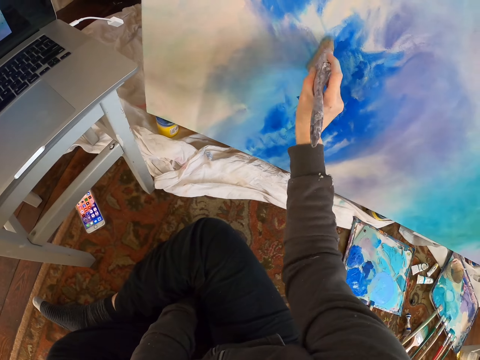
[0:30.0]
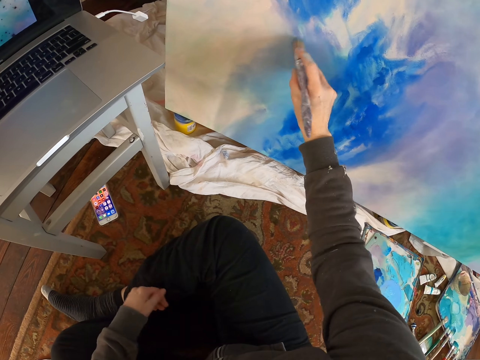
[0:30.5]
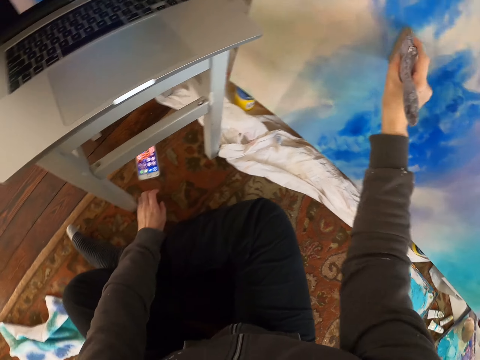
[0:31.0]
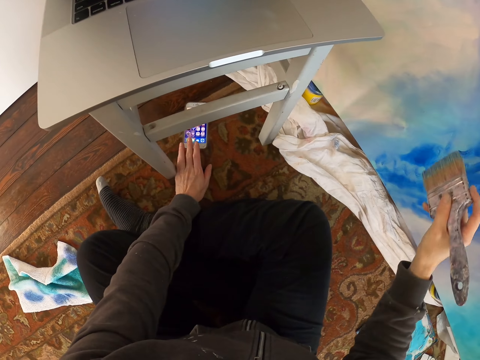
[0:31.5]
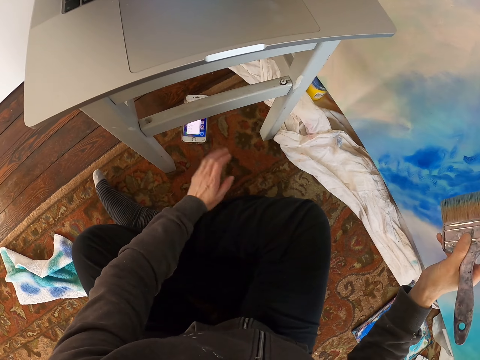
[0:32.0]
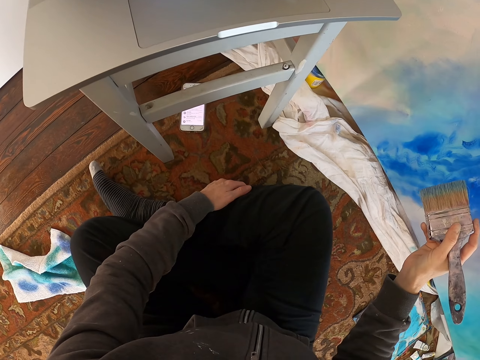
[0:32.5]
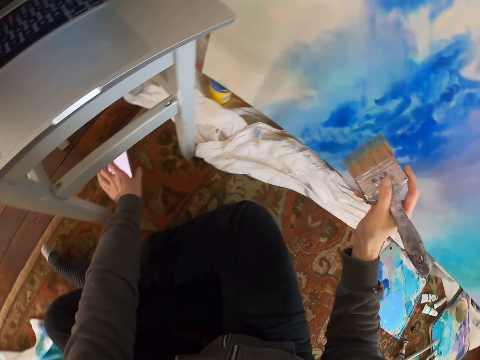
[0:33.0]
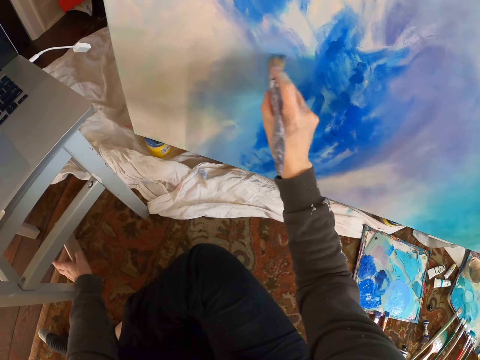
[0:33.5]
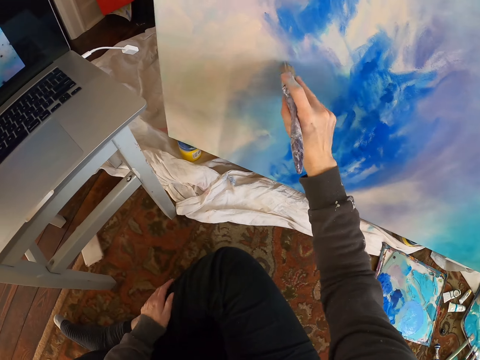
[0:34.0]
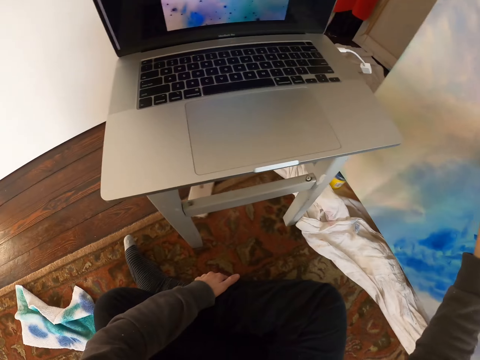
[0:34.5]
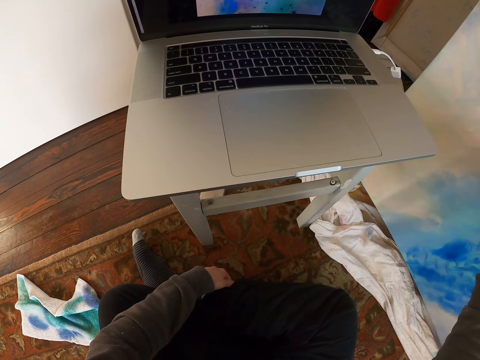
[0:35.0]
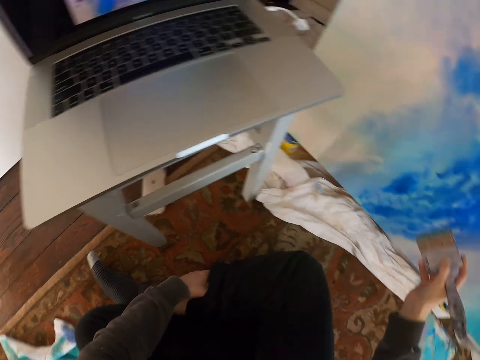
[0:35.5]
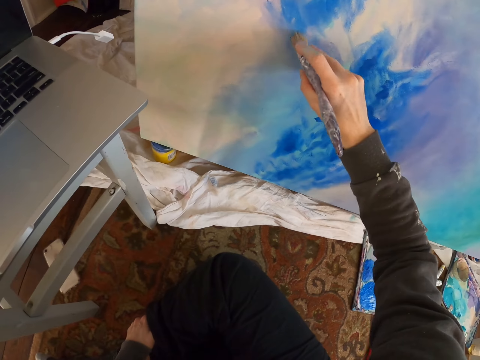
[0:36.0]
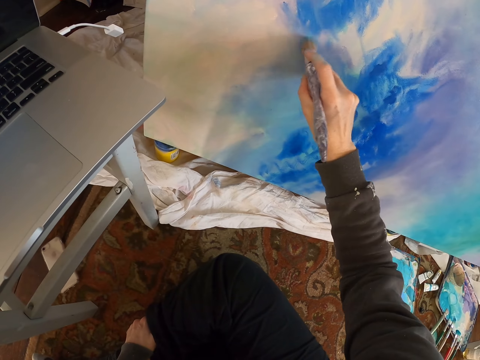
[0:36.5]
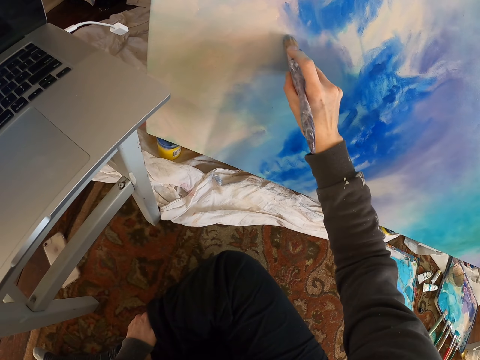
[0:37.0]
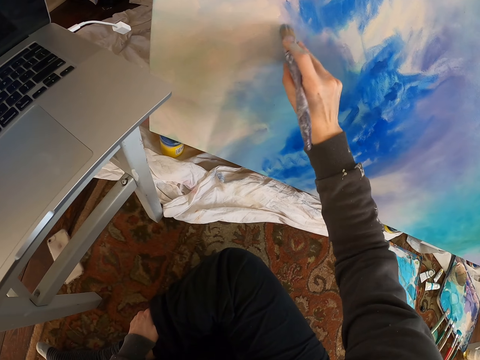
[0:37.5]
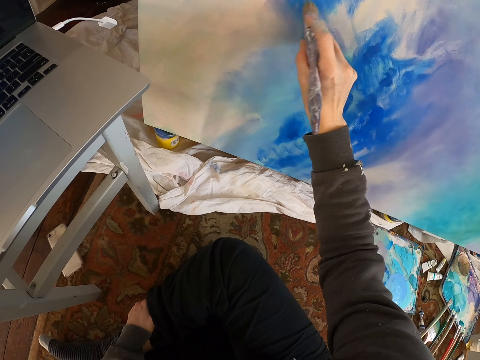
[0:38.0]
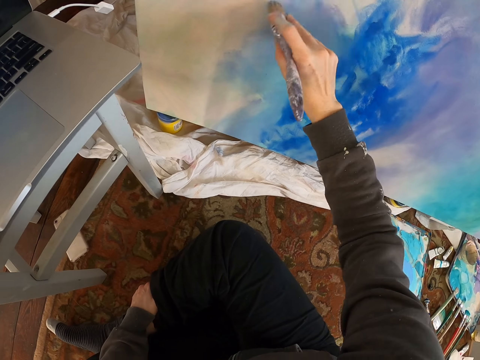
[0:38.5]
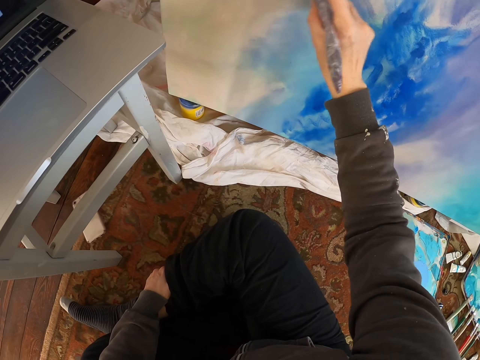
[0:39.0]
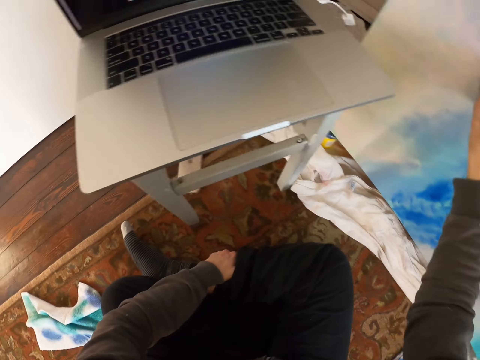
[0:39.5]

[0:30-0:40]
The camera wearer operates the phone. They paint the painting with a paint brush.

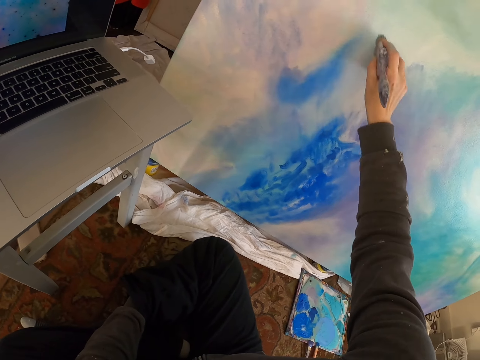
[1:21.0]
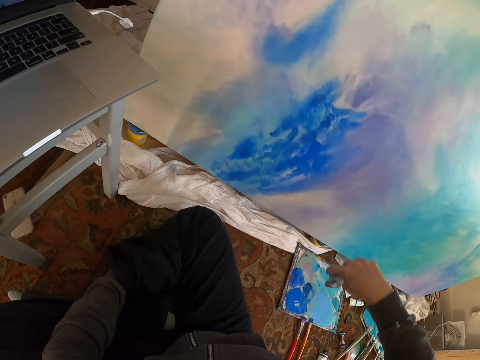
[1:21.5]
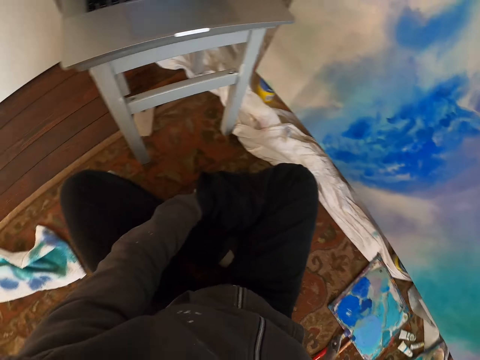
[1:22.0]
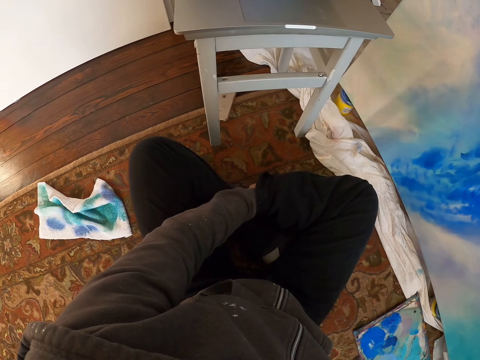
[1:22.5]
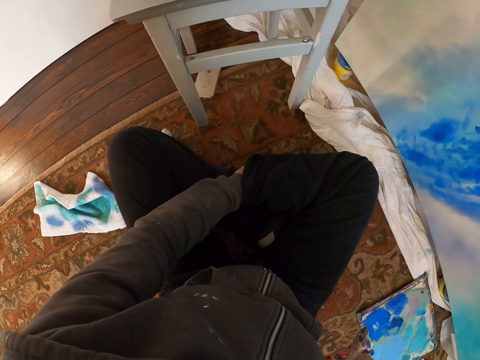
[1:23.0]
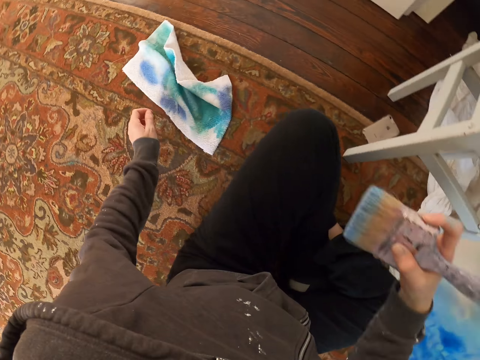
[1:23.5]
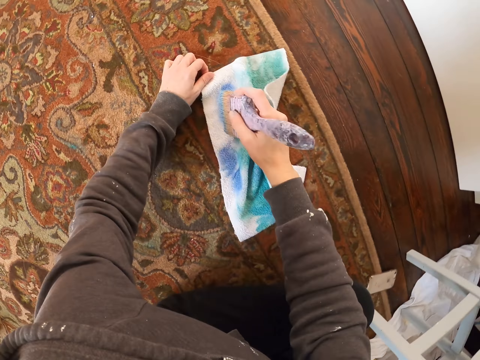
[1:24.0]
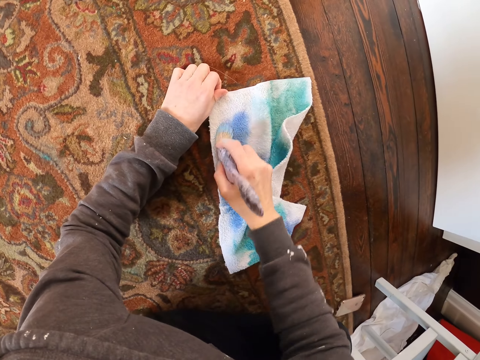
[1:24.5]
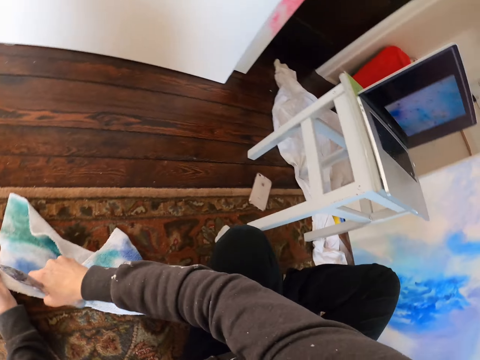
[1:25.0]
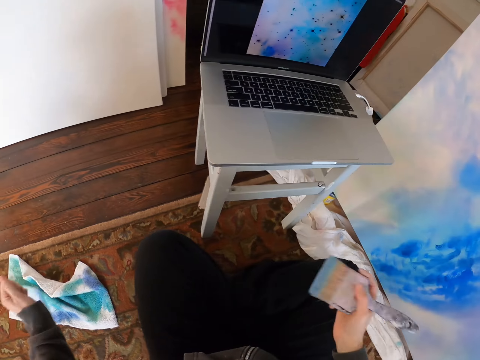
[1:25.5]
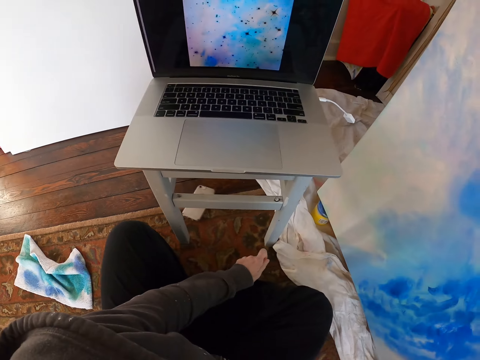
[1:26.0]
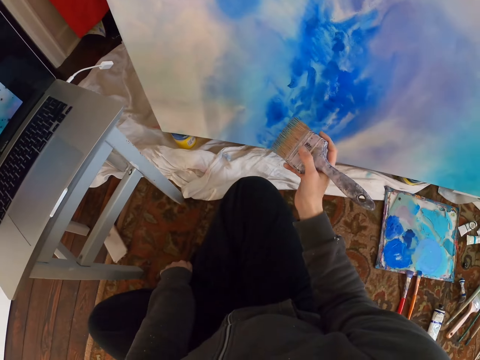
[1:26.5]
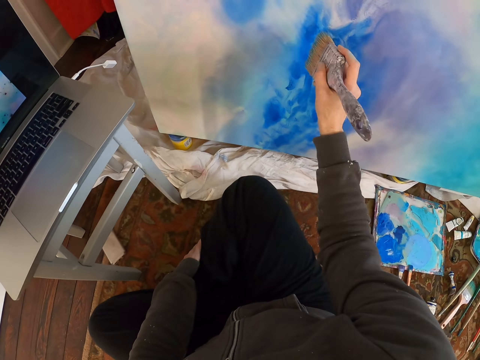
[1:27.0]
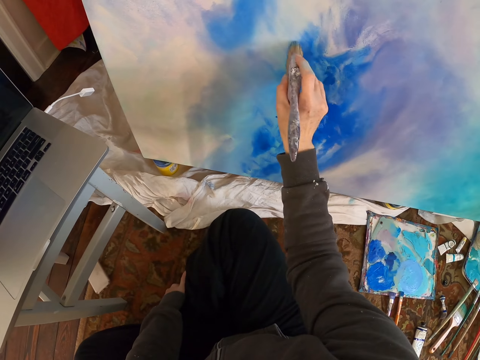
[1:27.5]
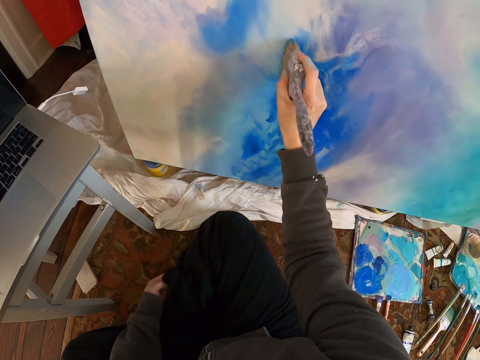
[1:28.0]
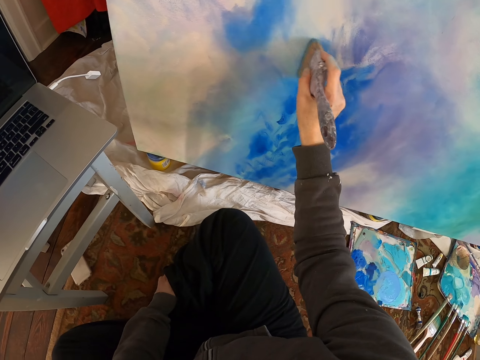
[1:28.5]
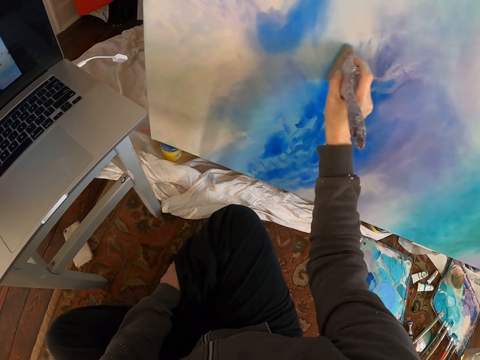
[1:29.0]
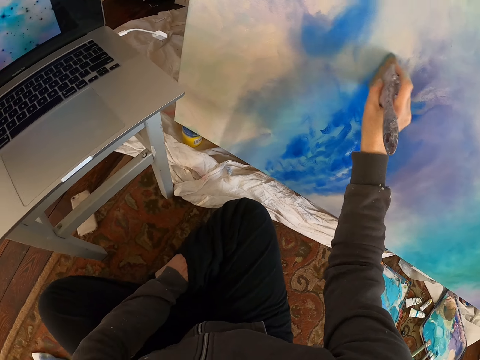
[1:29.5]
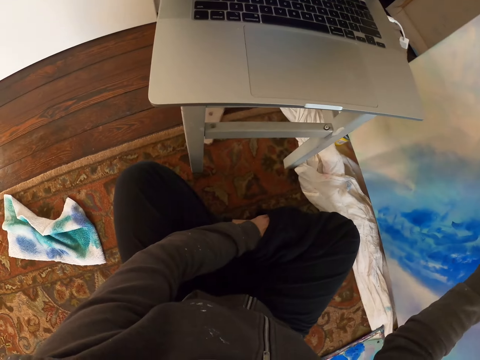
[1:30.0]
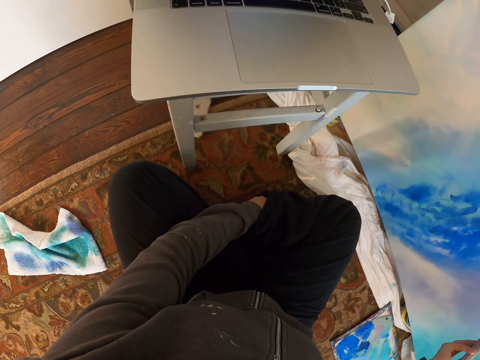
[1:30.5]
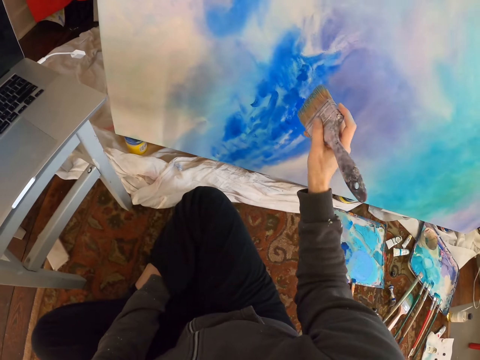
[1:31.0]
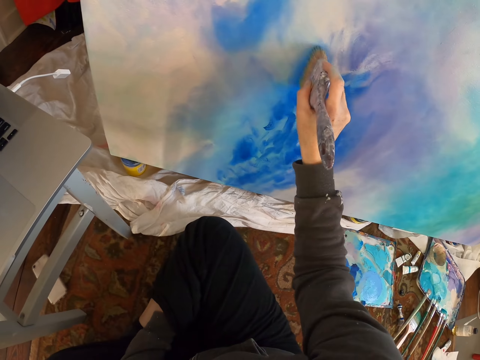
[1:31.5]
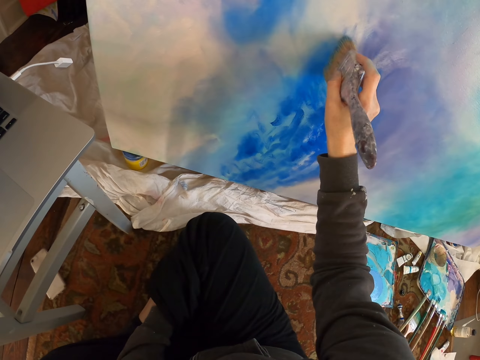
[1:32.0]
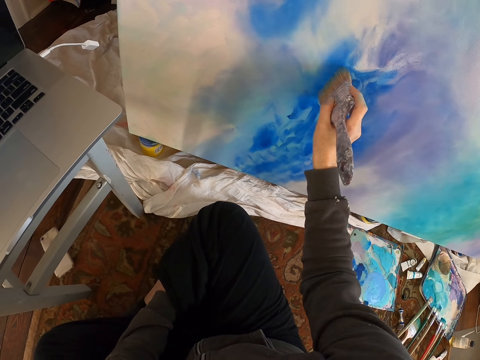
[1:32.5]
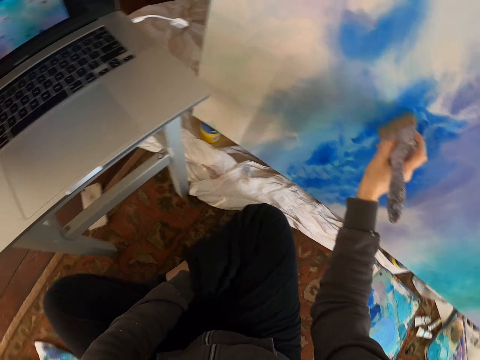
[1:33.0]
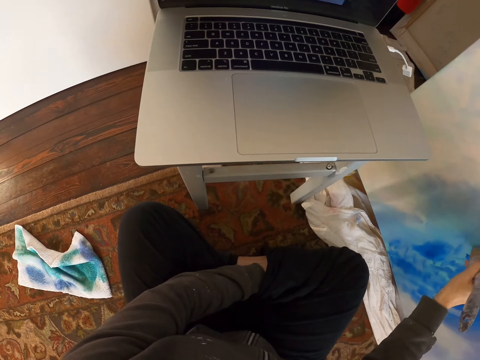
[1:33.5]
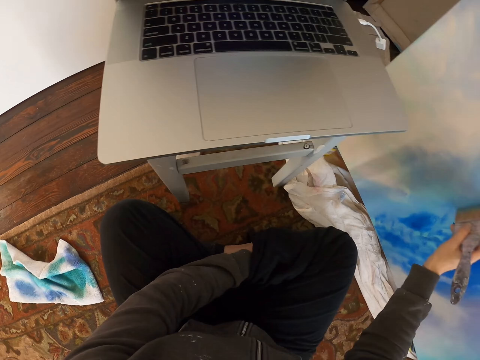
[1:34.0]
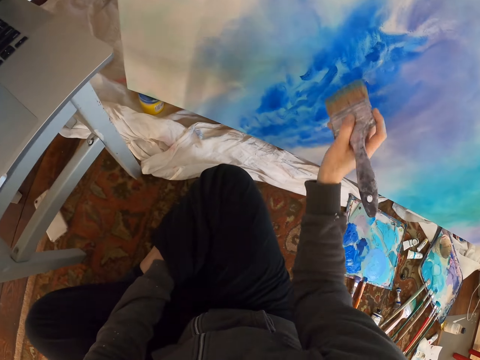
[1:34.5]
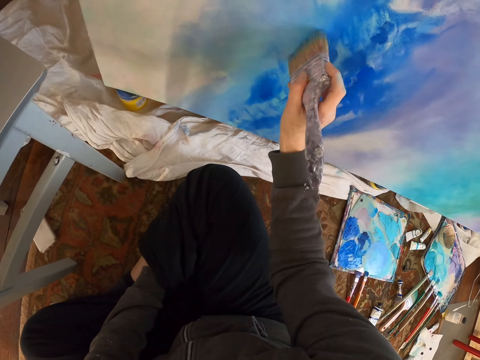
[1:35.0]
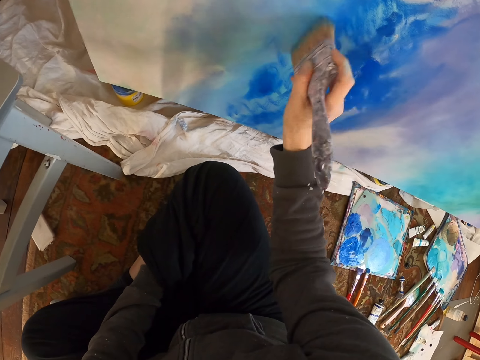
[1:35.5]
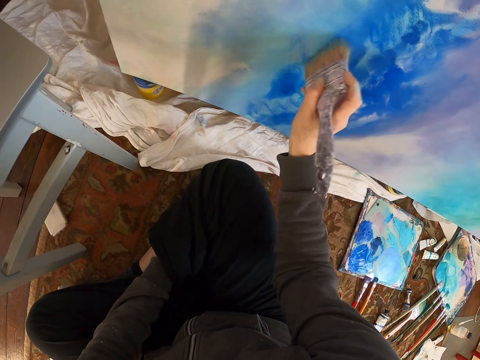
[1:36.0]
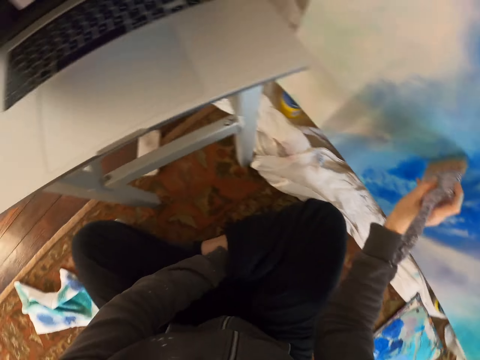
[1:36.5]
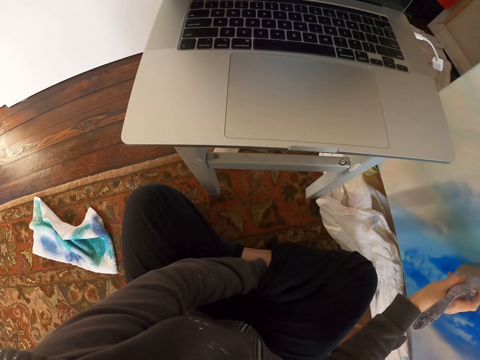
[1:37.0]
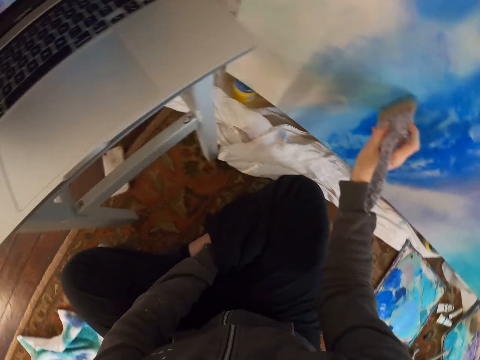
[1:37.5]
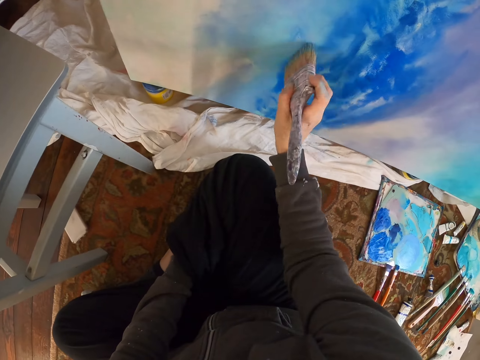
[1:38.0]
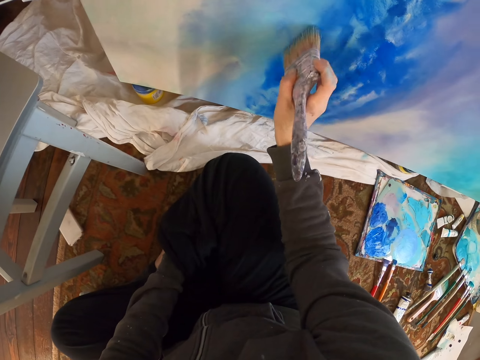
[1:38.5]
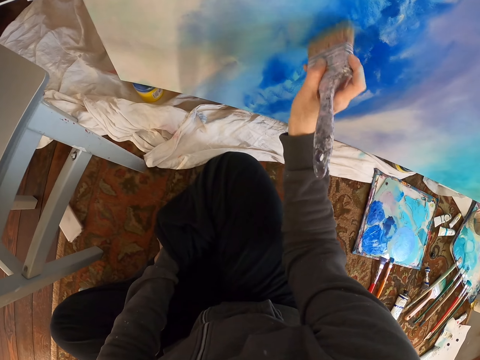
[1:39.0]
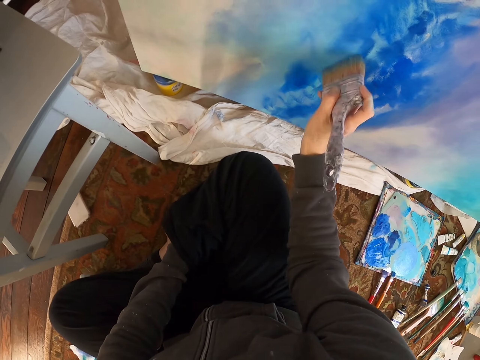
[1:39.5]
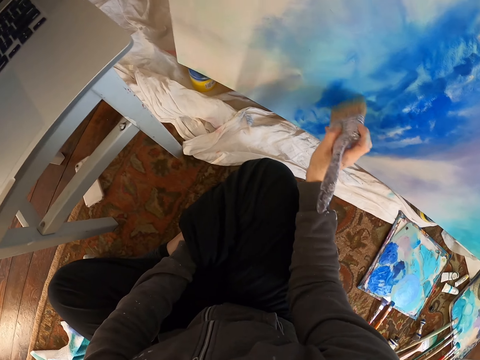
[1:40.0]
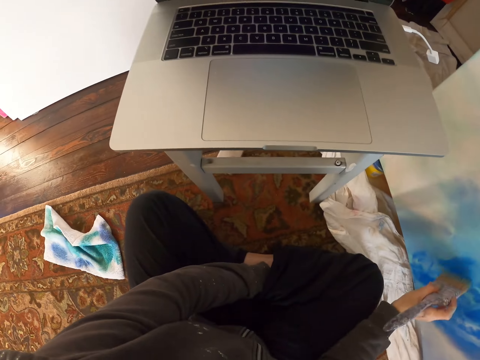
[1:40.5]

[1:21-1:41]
The camera wearer stares at the paint brush. They rub the paint brush on a towel. They paint the painting with the paint brush.
